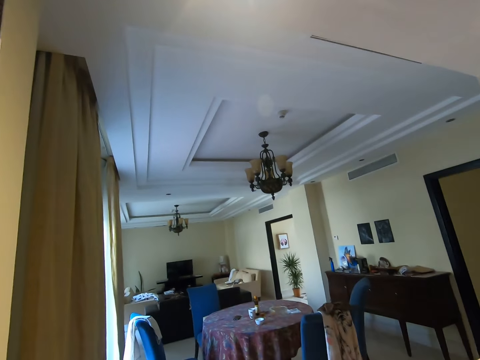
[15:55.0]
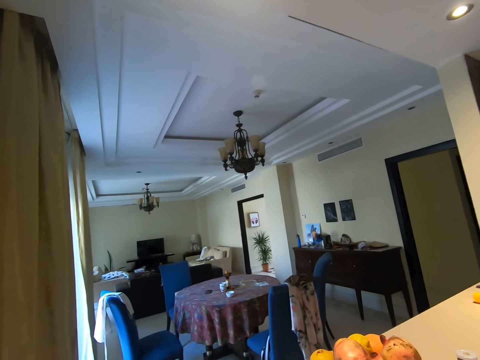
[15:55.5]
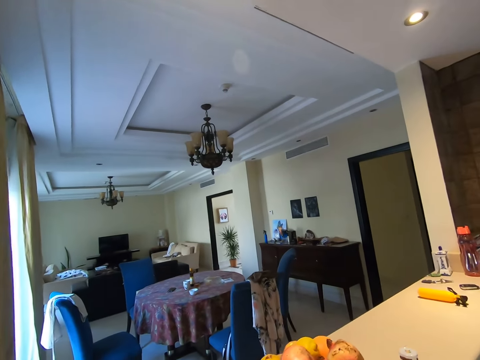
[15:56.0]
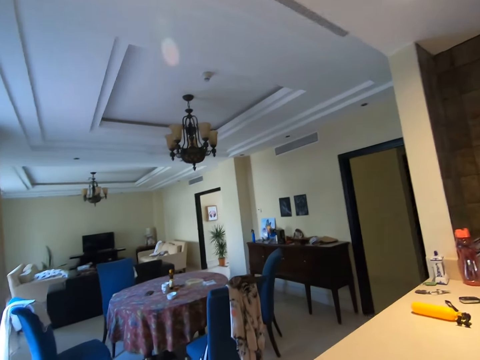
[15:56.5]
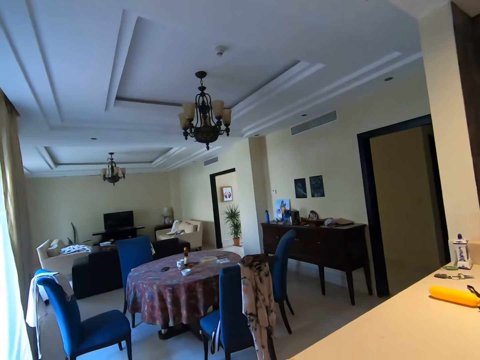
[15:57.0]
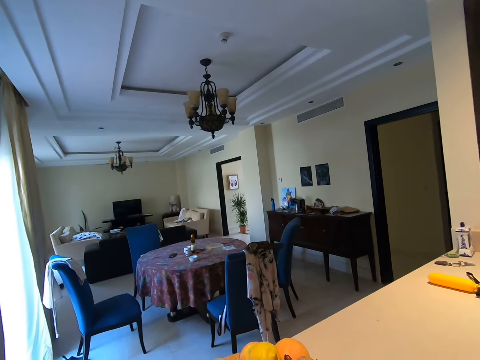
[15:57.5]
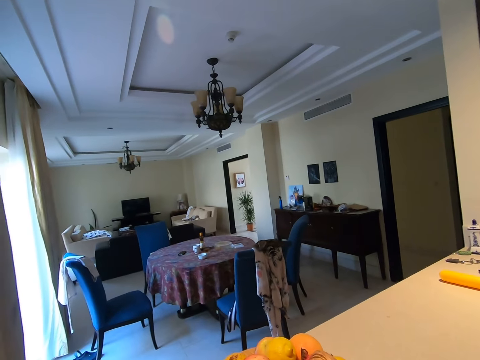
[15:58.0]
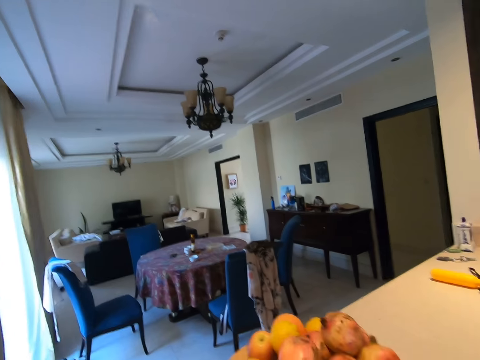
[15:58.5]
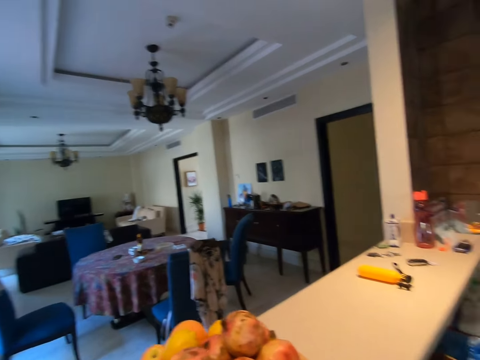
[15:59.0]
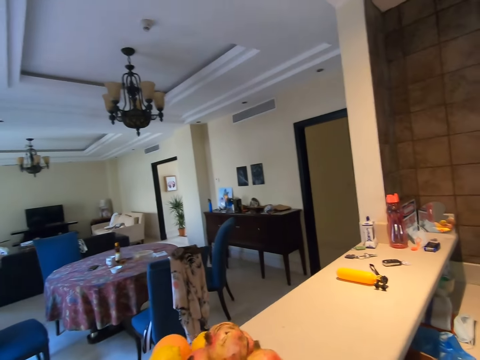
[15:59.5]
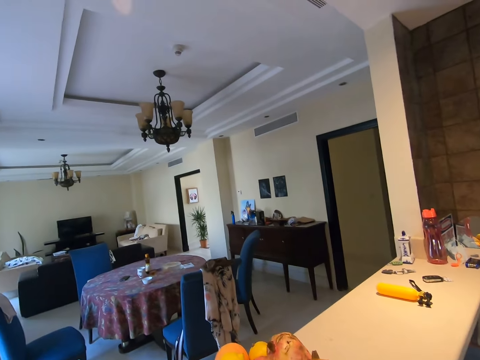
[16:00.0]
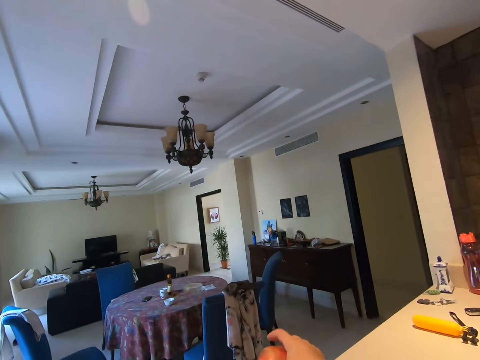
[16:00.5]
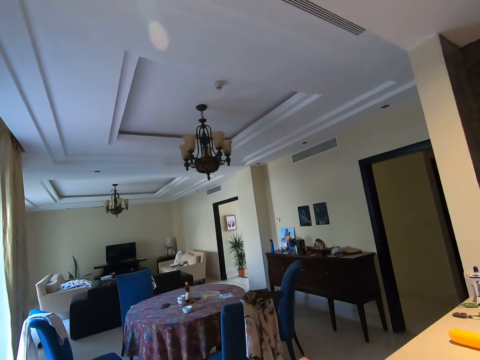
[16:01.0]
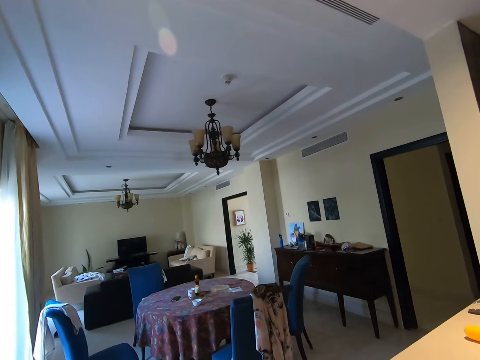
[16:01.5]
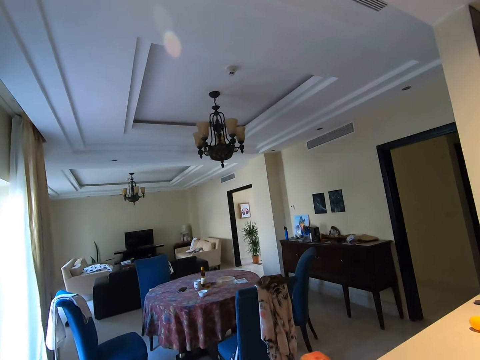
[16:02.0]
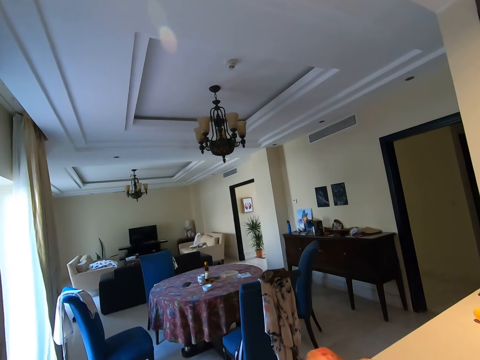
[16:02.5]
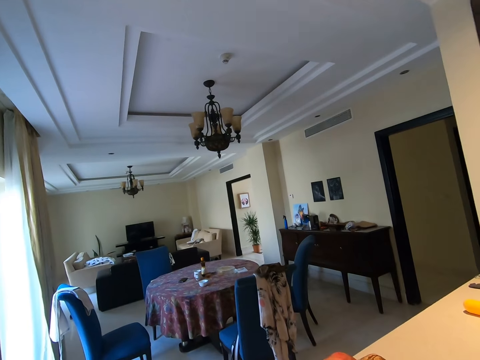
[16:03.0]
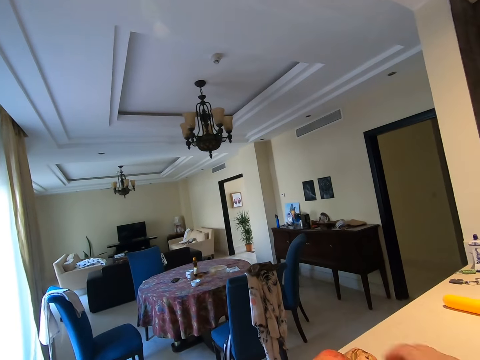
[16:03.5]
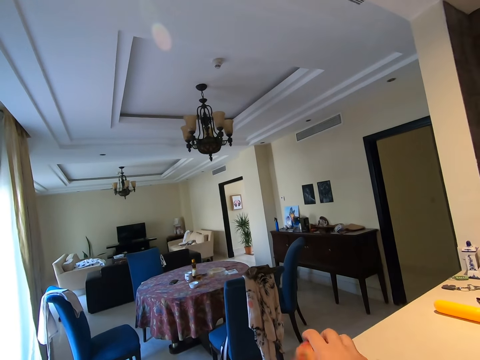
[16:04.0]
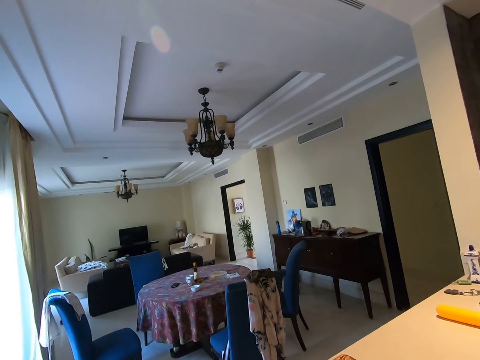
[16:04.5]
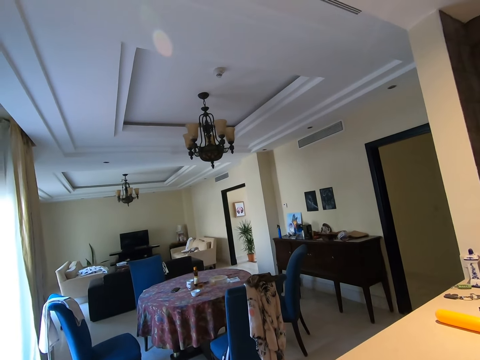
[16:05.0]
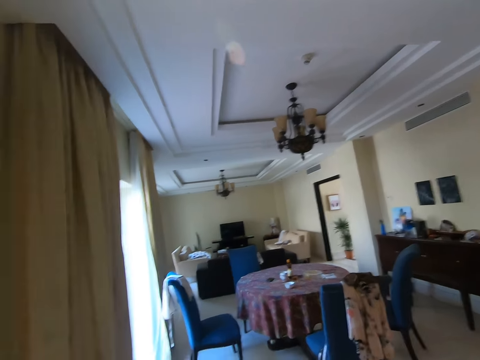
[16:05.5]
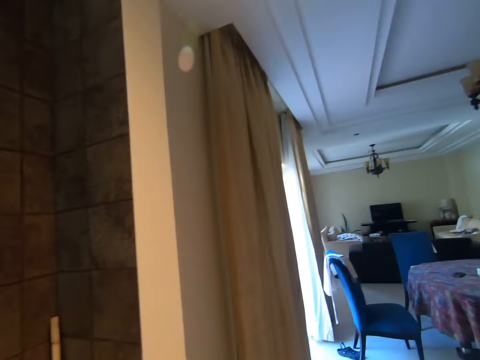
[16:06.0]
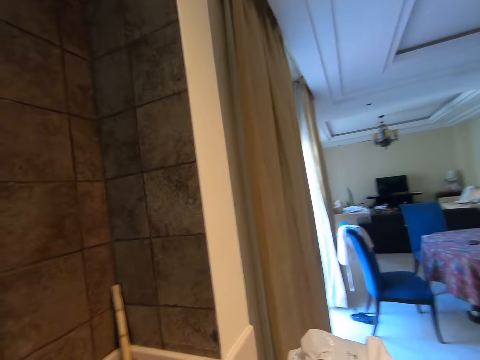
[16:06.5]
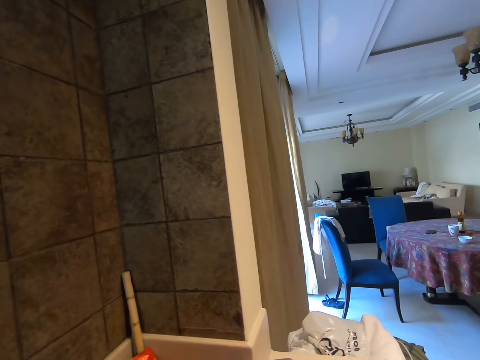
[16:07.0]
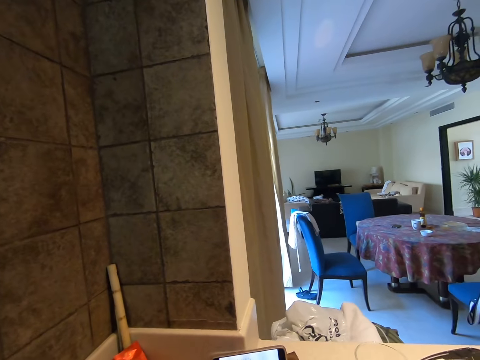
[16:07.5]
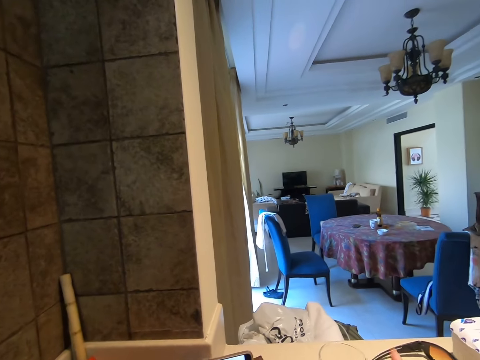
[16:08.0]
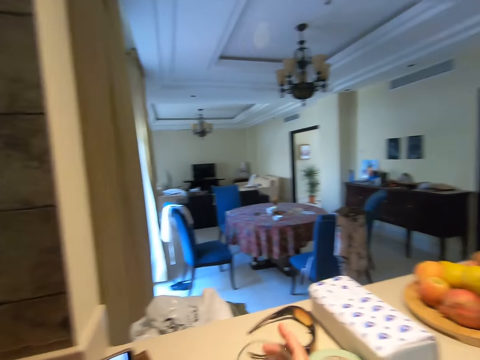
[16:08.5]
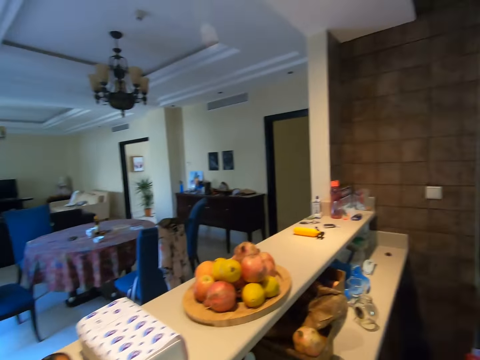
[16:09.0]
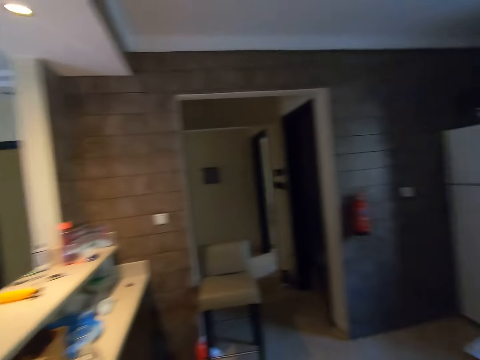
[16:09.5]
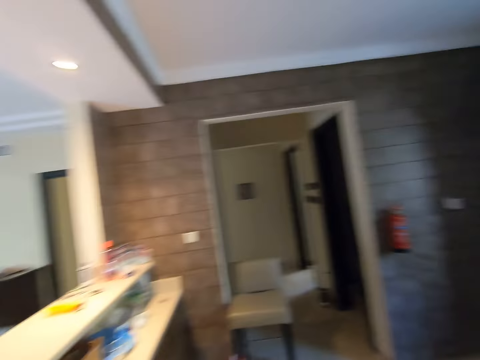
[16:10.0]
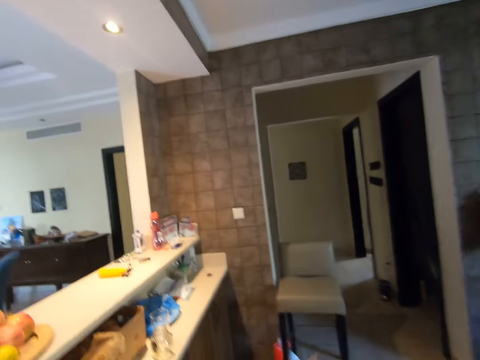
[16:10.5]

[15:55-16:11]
The camera wearer pulls the bowl with fruits. They look around the kitchen.

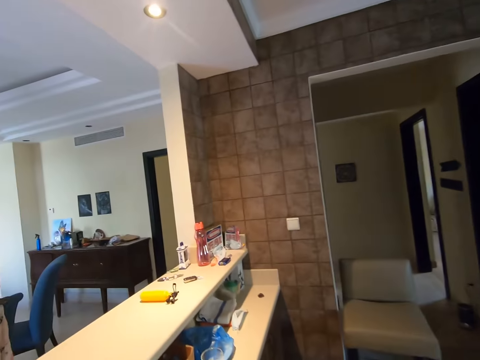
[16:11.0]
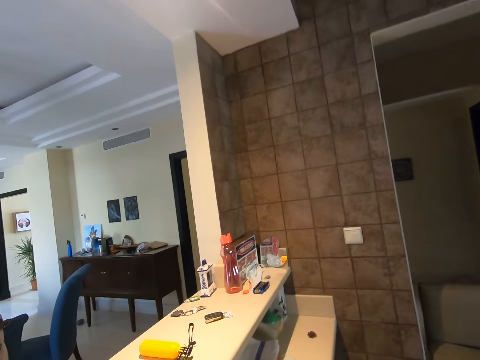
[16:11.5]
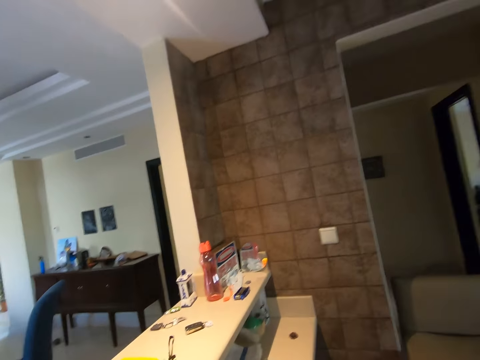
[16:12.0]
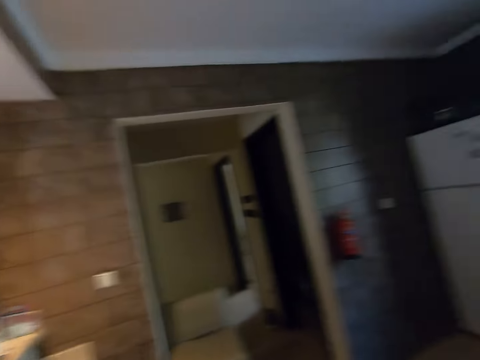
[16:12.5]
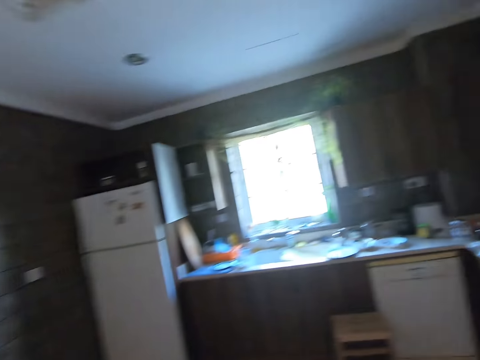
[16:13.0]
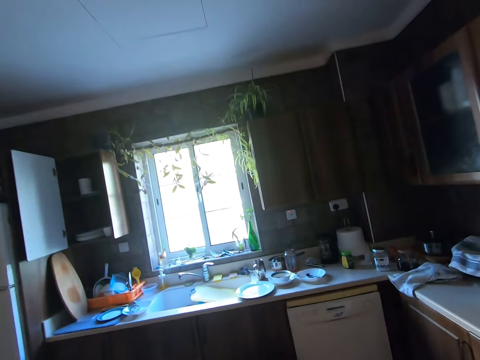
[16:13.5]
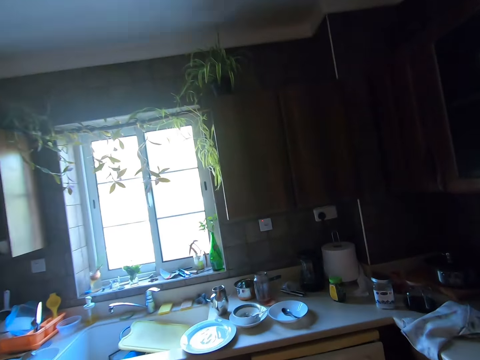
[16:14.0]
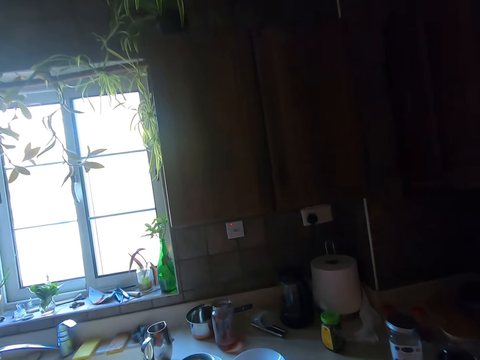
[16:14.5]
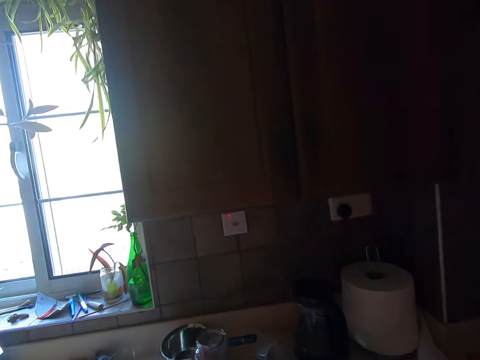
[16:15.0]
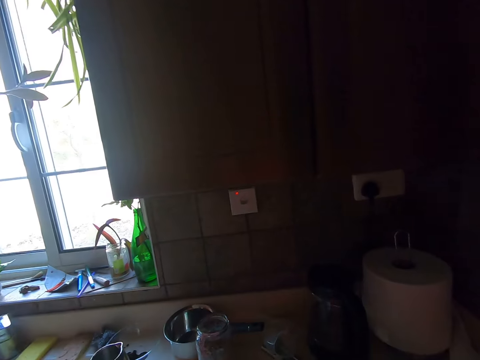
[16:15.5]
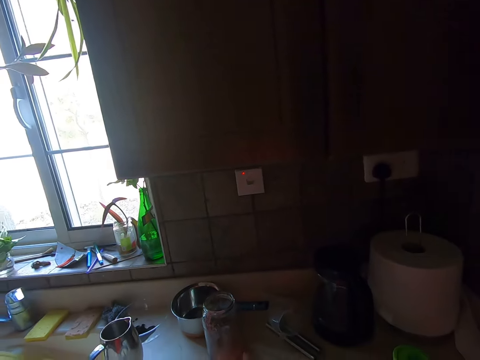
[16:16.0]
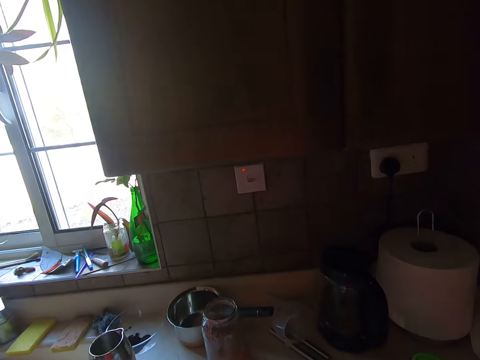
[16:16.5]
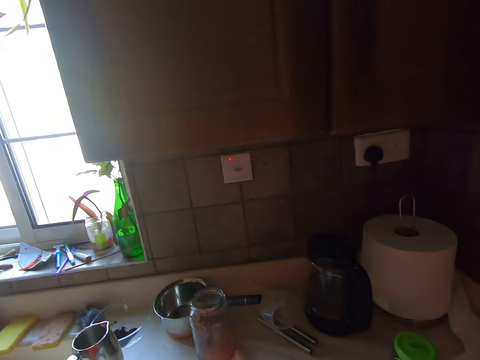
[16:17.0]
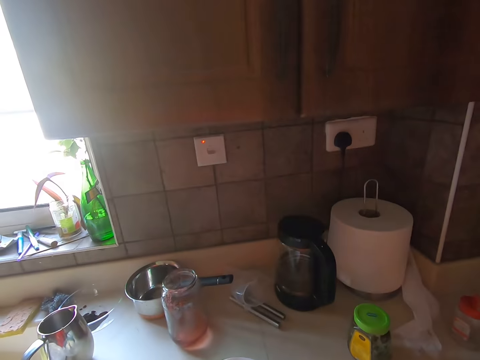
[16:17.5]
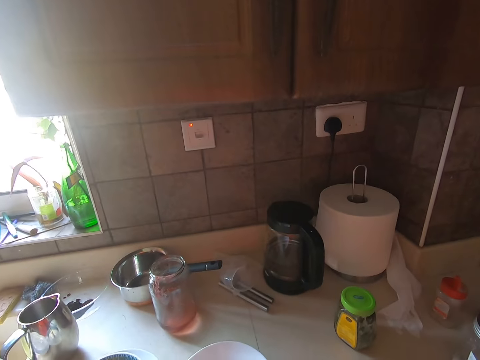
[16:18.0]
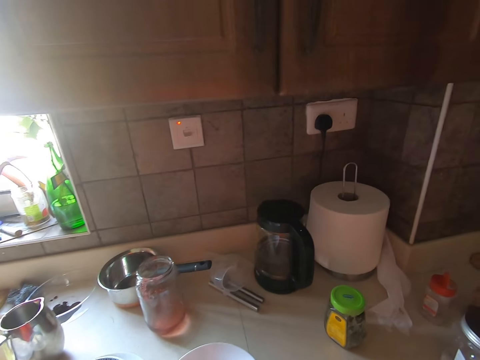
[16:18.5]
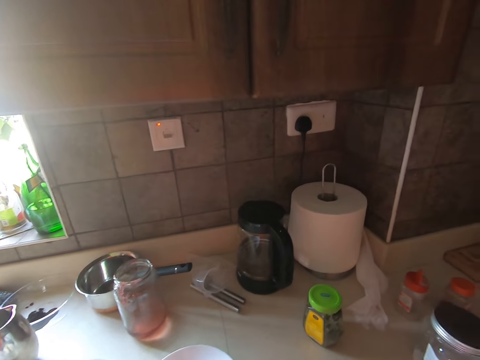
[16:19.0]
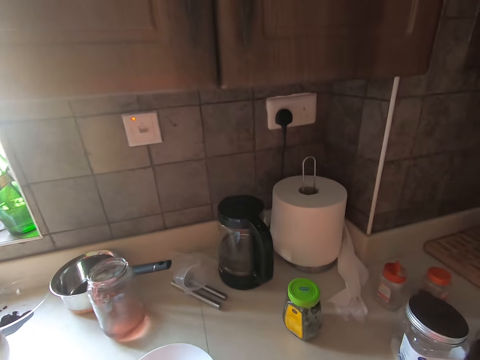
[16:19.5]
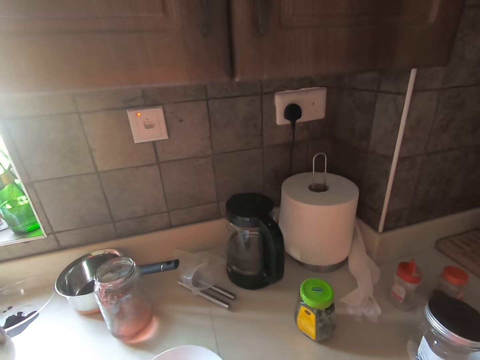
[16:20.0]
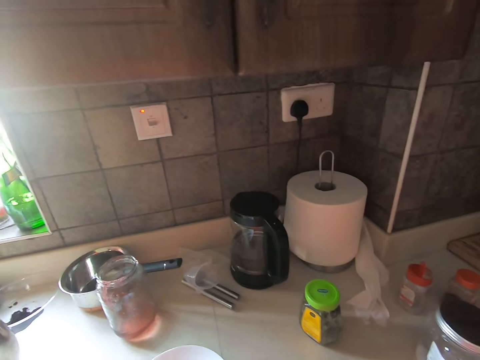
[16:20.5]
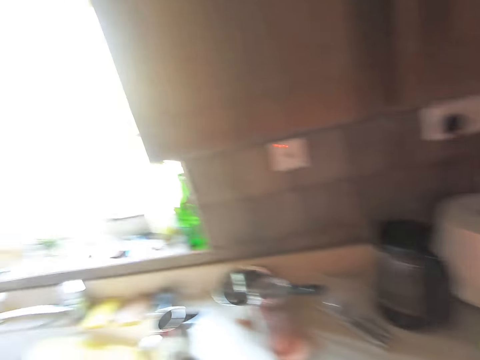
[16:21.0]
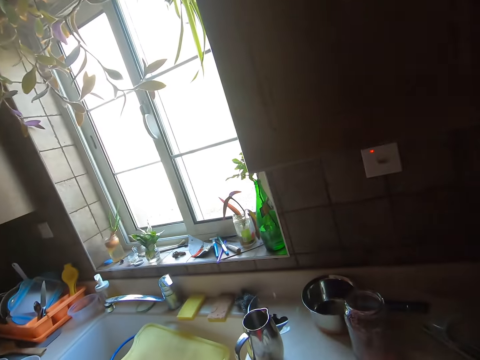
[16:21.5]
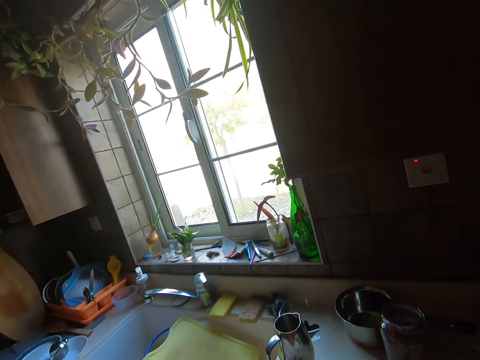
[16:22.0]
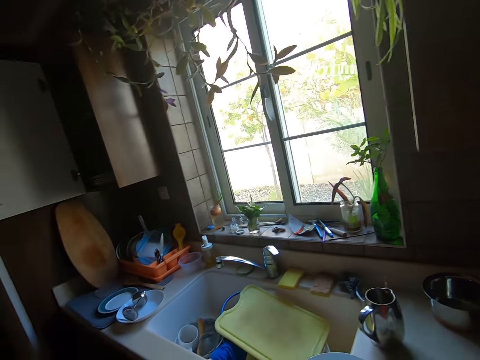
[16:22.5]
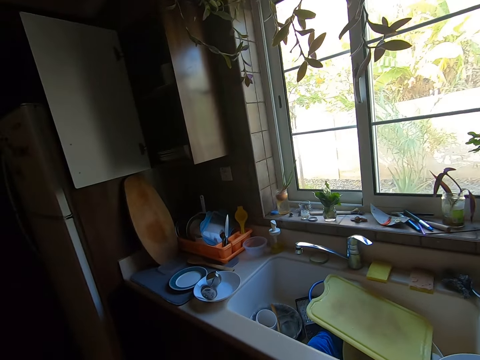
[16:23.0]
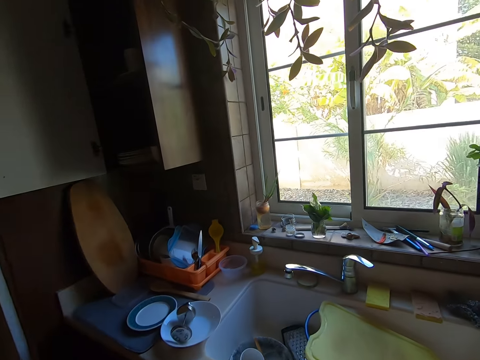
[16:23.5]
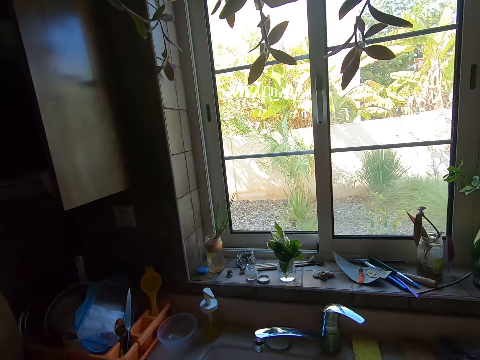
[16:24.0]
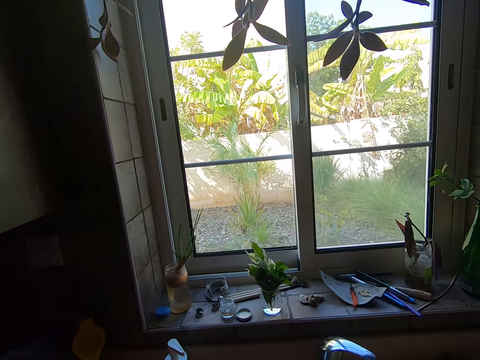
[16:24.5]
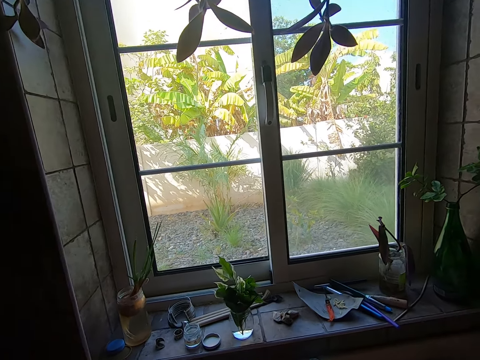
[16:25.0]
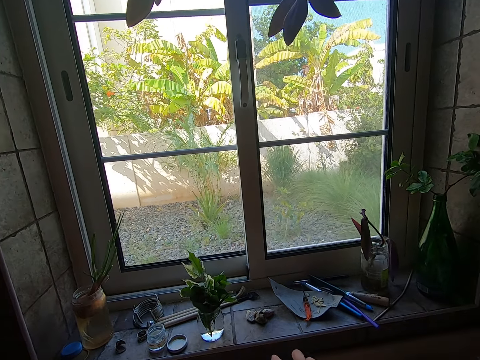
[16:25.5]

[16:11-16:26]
The camera wearer walks around the kitchen. They take utensils. They move a step.
